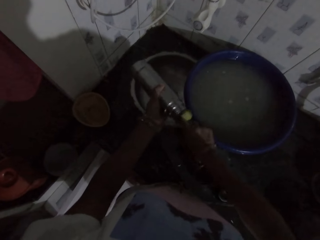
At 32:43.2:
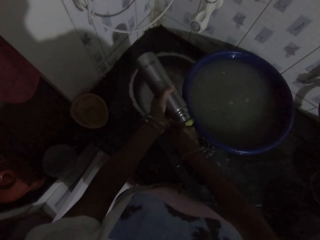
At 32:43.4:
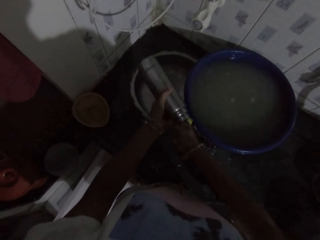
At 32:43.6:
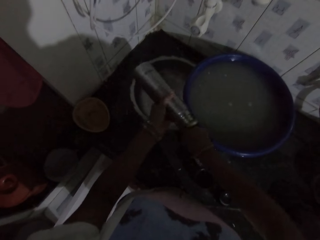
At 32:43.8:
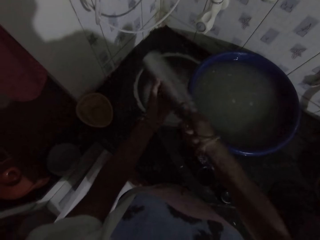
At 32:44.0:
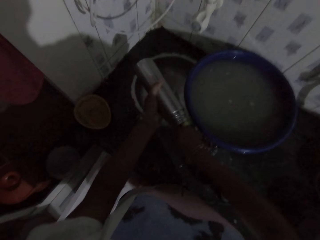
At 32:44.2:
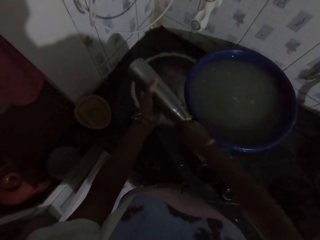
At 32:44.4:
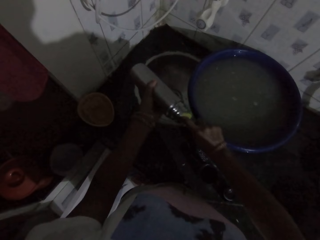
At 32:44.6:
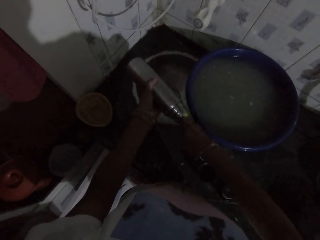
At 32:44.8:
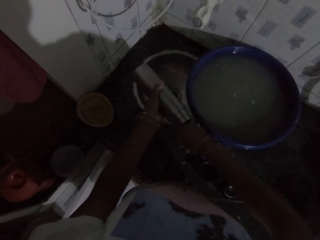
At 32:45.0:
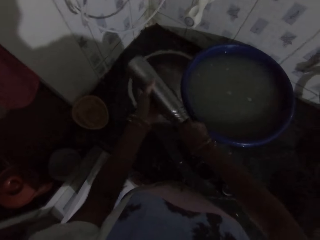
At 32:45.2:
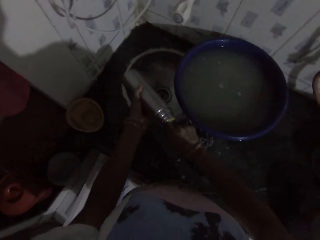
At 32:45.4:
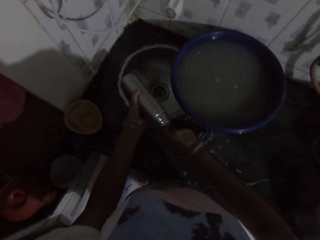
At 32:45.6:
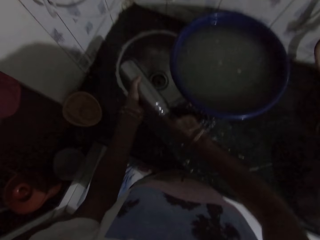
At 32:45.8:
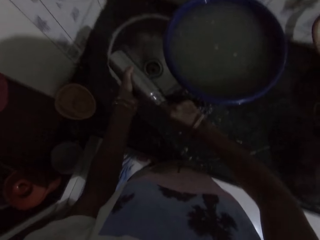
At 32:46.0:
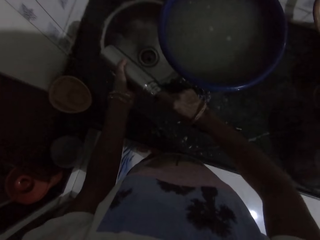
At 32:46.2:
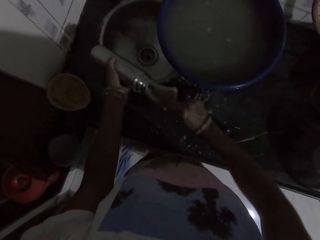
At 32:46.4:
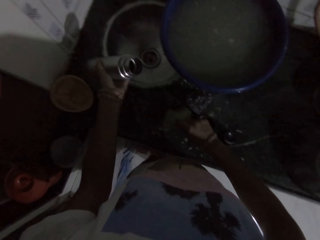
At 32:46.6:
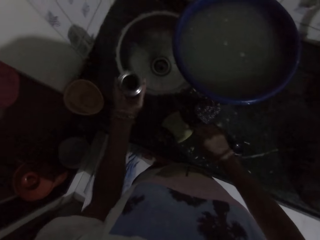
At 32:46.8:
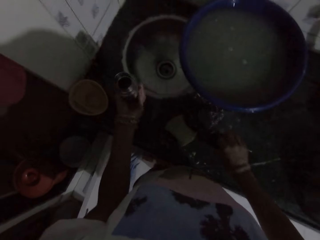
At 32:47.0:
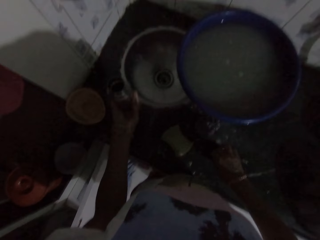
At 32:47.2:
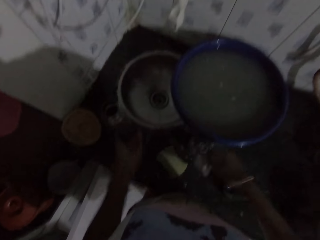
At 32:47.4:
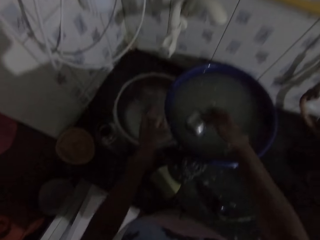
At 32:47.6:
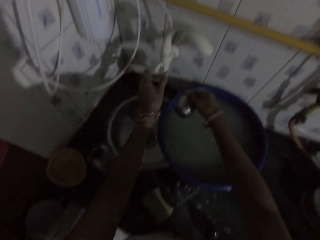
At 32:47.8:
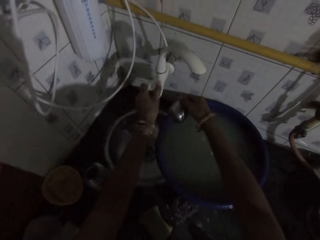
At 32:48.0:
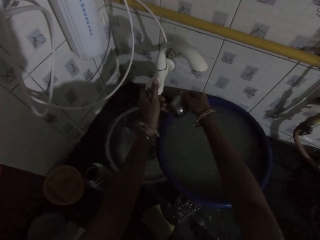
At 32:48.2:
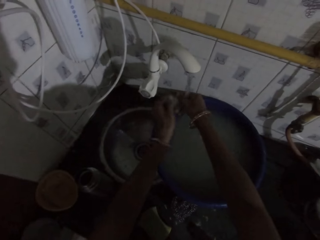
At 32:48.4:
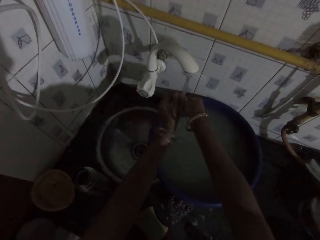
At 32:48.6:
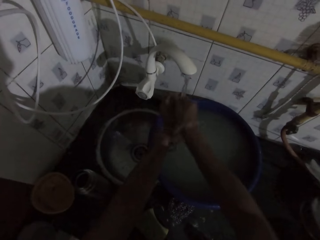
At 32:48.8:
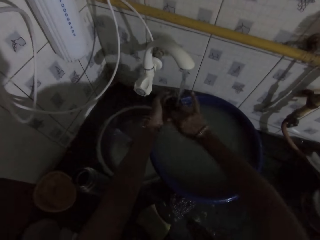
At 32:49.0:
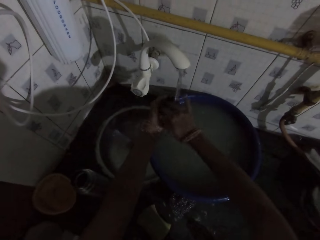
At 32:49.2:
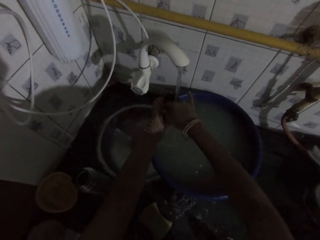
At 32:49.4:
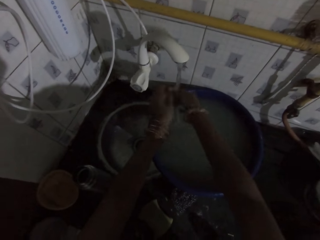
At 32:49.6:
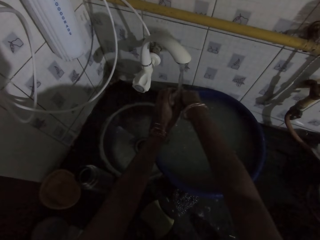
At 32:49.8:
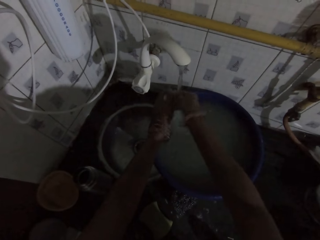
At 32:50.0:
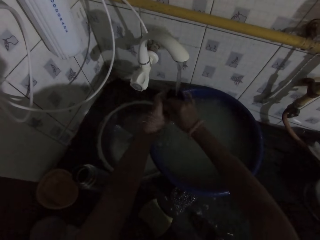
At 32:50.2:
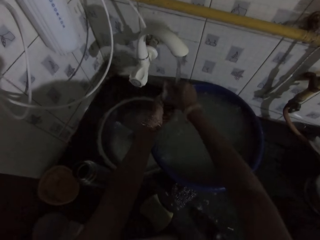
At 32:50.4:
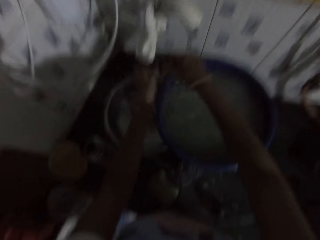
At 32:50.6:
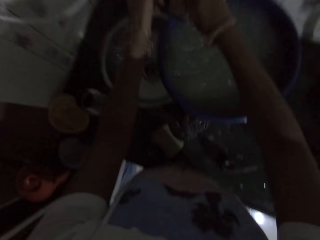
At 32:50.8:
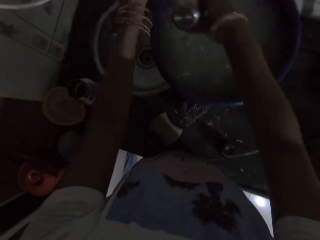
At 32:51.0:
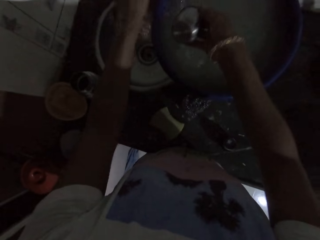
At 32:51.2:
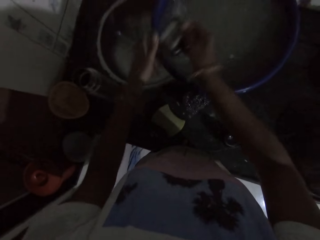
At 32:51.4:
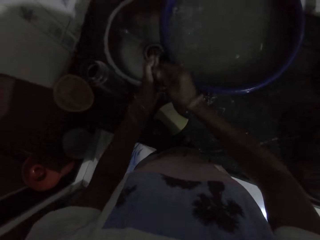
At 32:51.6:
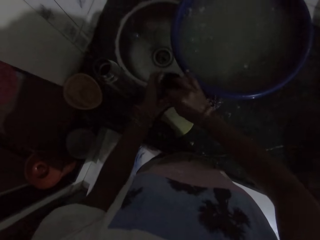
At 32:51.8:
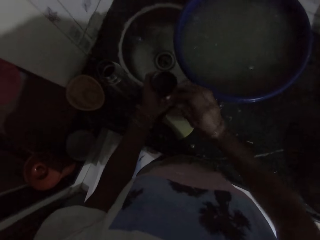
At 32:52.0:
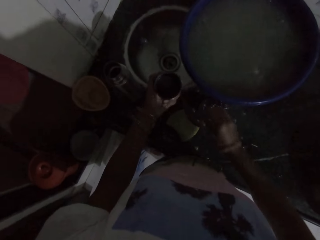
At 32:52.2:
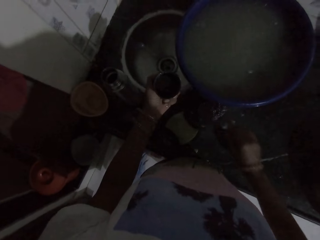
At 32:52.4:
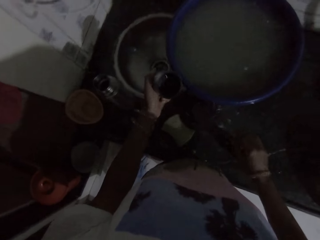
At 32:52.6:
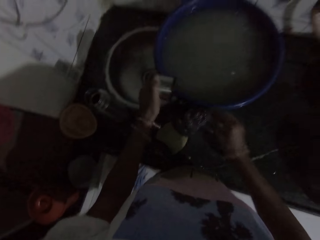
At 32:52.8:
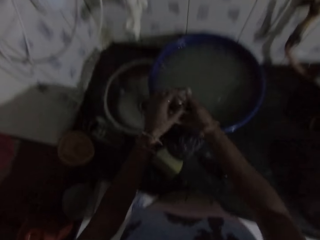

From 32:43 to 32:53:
The camera wearer drops the sponge on the kitchen counter with her right hand. She drops the water bottle on the kitchen counter with her left hand. She picks the water bottle lid from the kitchen counter with her right hand. She turns on the tap with her left hand. She washes the water bottle lid with the water from the tap with both hands. She passes the lid from her right hand to her left hand.

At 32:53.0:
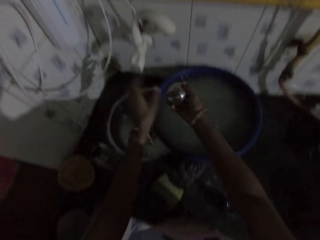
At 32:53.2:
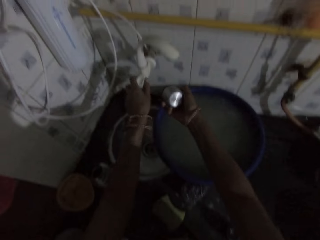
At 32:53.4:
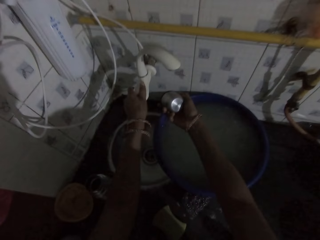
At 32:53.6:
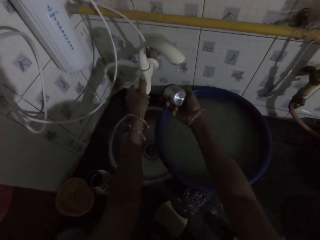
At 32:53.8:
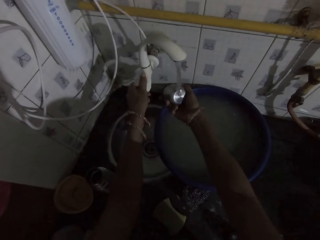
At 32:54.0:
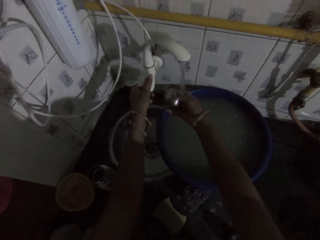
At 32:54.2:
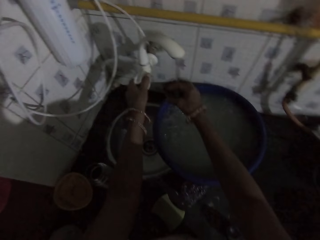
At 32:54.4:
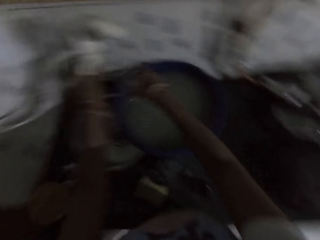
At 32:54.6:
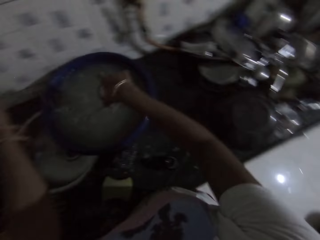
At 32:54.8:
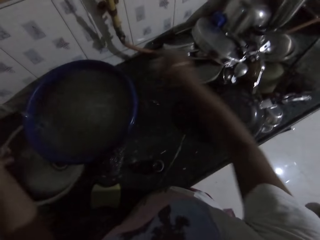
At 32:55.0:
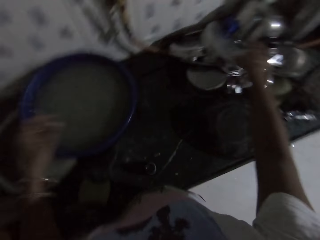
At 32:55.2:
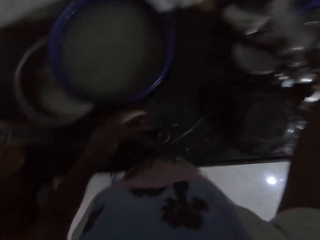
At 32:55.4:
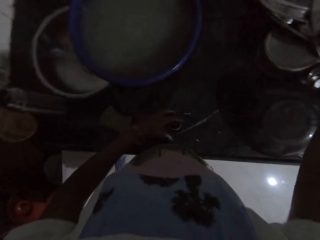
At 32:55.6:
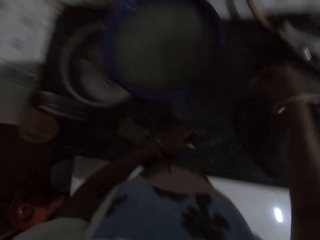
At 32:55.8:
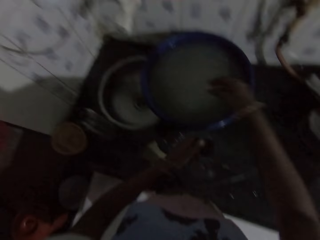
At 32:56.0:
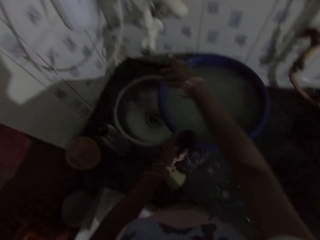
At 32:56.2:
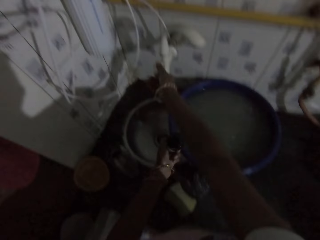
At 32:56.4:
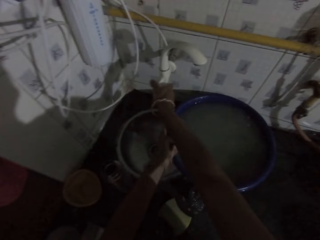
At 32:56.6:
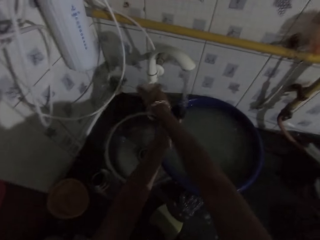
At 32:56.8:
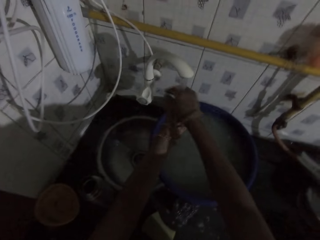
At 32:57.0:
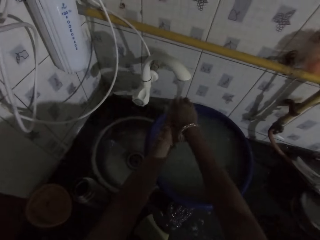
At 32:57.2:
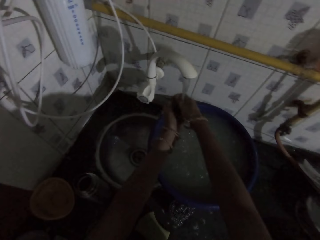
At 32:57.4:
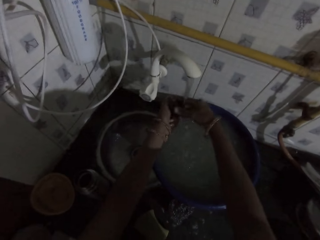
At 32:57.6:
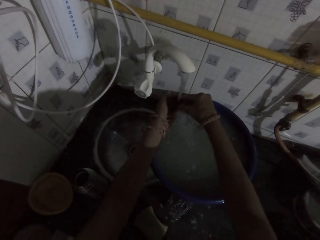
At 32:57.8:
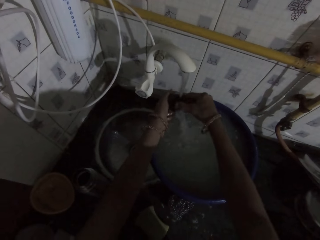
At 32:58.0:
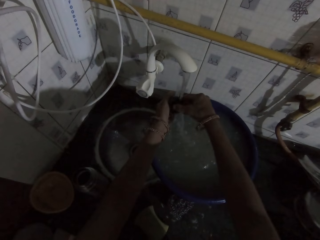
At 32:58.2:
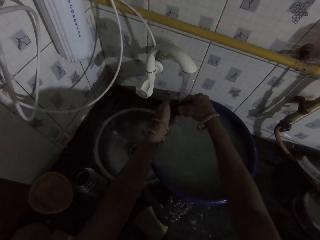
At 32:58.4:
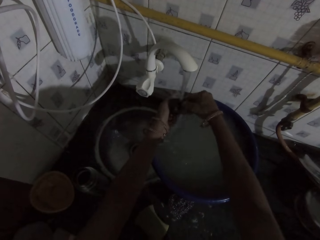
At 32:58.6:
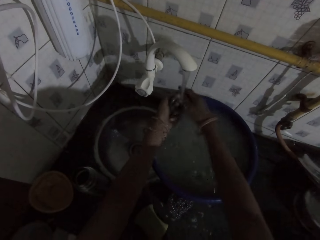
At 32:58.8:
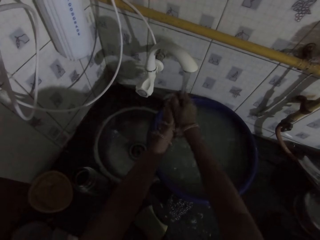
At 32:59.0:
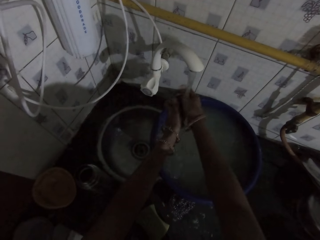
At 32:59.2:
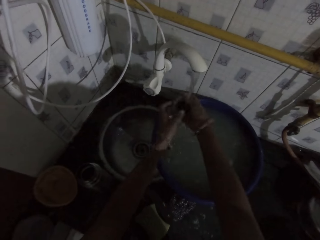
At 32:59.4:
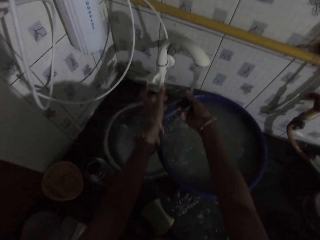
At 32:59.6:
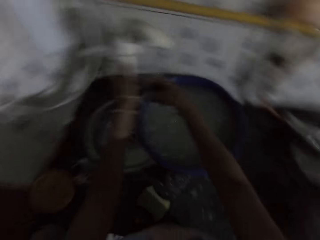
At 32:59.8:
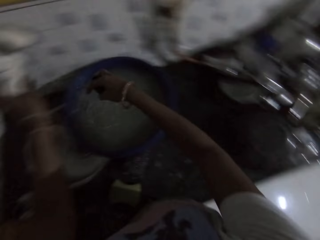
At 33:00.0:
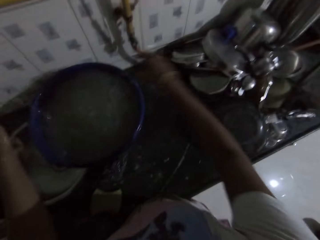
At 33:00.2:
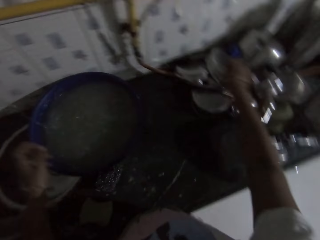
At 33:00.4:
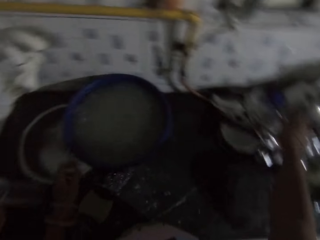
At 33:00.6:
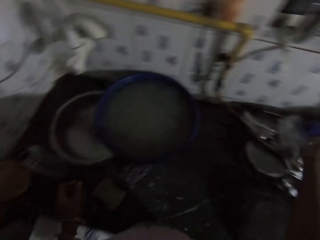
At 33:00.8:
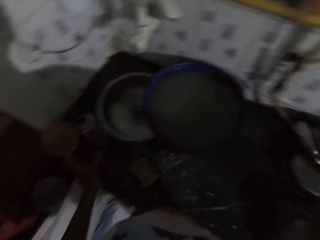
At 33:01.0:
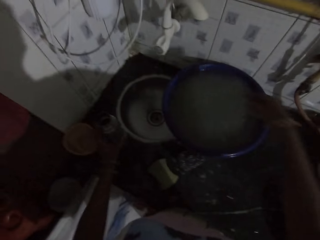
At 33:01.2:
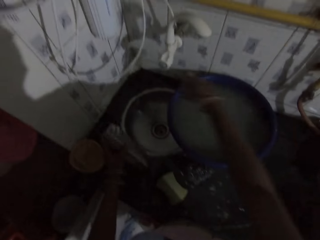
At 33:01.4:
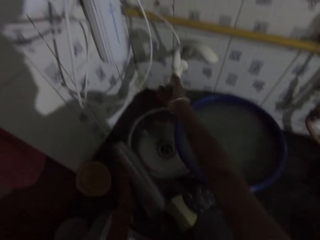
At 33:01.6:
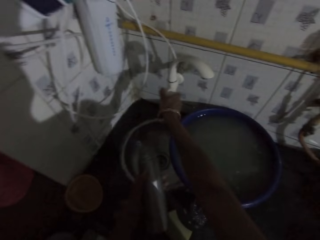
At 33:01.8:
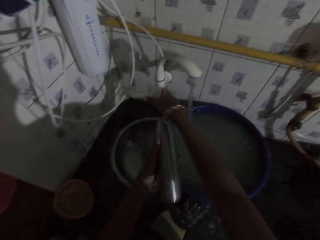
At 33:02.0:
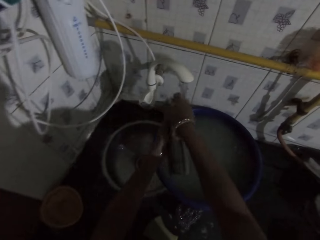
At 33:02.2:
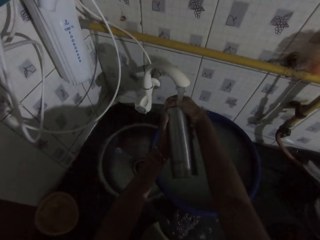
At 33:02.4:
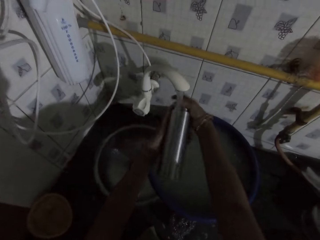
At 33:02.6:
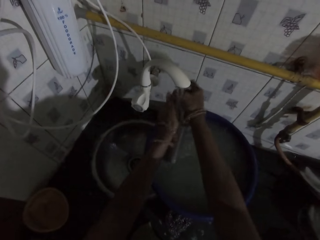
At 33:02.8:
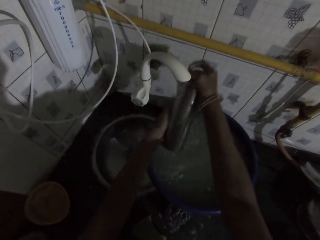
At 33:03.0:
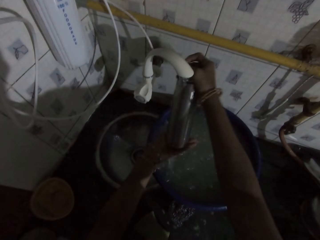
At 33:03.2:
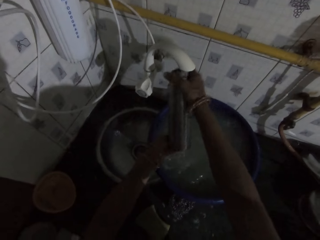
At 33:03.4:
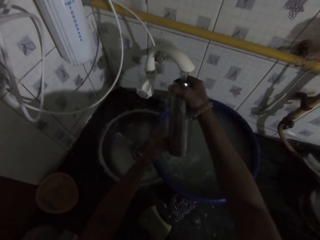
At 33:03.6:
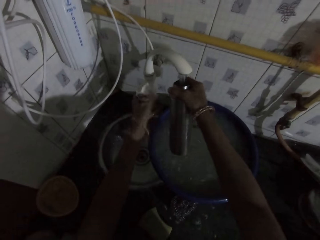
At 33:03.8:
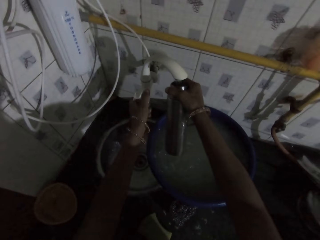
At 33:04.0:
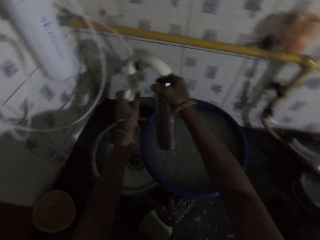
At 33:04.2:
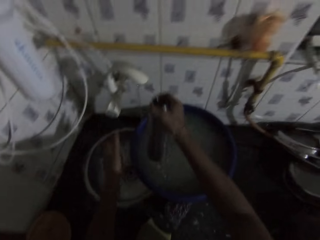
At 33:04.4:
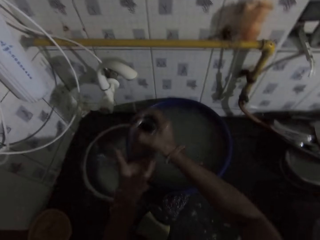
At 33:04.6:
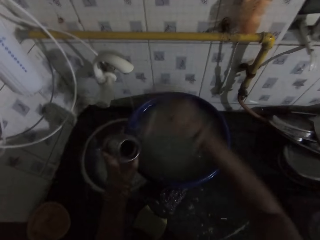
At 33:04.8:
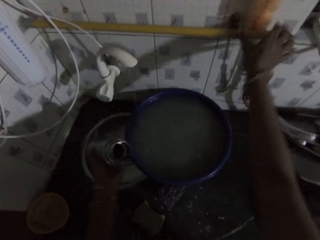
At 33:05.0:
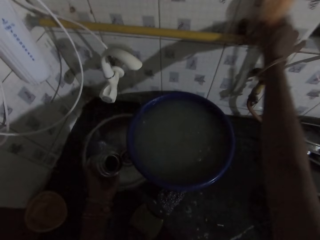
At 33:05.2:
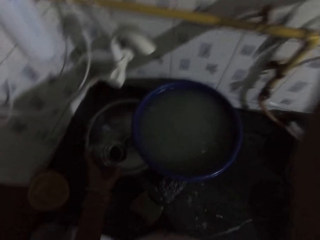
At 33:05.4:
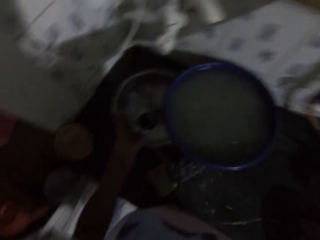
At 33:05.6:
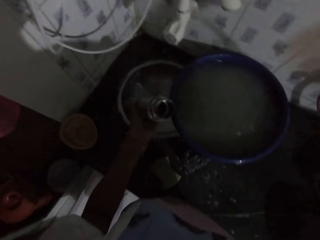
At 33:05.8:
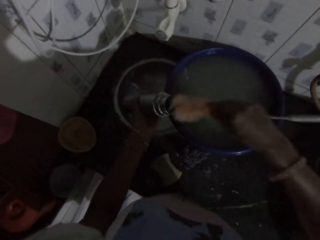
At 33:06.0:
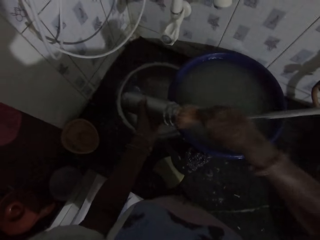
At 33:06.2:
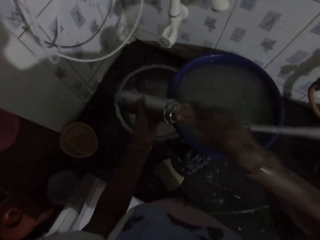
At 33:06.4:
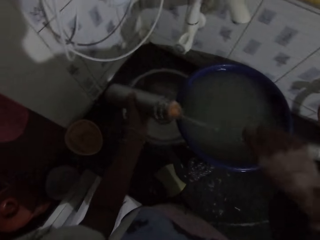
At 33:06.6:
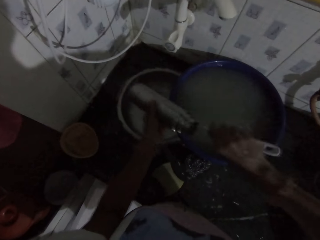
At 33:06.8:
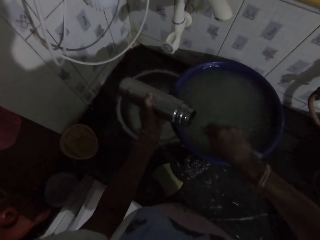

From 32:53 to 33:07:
The camera wearer passes the lid from her left hand to her right hand. She turns on the tap with her left hand. She drops the water bottle lid on the kitchen counter with her right hand. She picks the water bottle lid from the kitchen counter with her left hand. She turns on the tap with her right hand. She washes the water bottle lid with the water from the tap with both hands. She turns on the tap with her left hand. She drops the water bottle lid on the kitchen counter with her right hand. She picks the water bottle from the kitchen counter with her left hand. She turns on the tap with her right hand. She washes the water bottle with the water from the tap with both hands. She turns off the tap with her left hand. She passes the water bottle from her right hand to her left hand. She picks a sponge from the wall with her right hand. She washes the water bottle with the sponge in her right hand.
